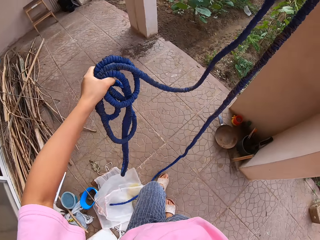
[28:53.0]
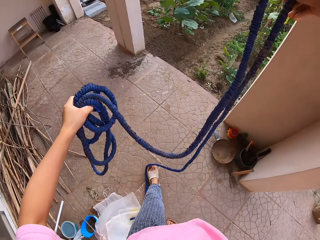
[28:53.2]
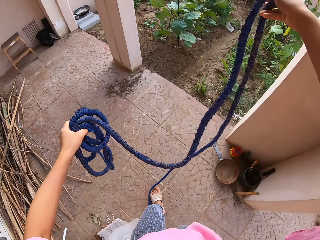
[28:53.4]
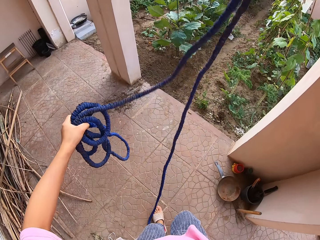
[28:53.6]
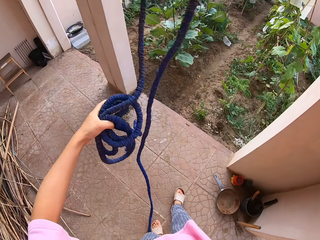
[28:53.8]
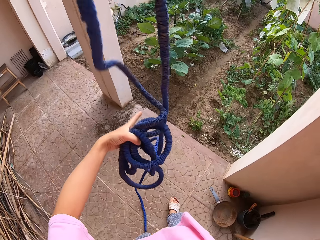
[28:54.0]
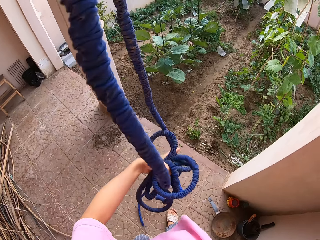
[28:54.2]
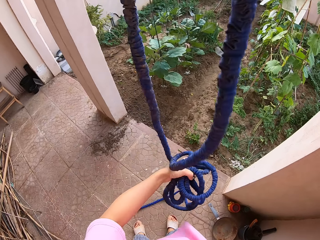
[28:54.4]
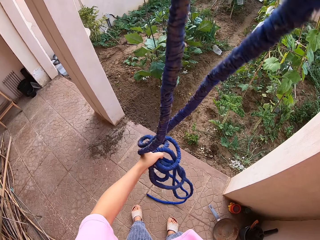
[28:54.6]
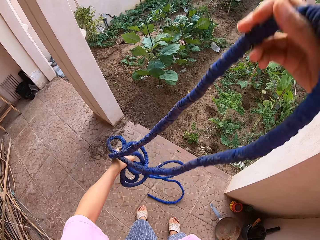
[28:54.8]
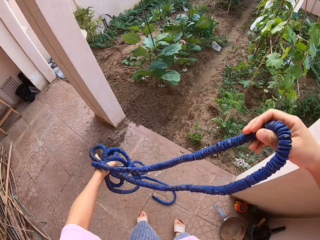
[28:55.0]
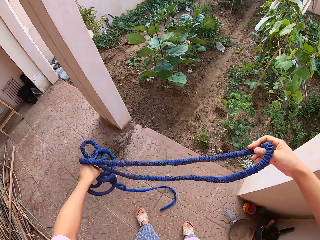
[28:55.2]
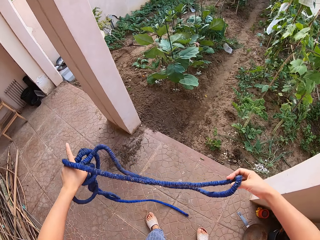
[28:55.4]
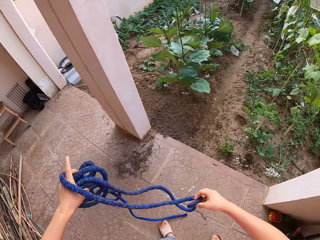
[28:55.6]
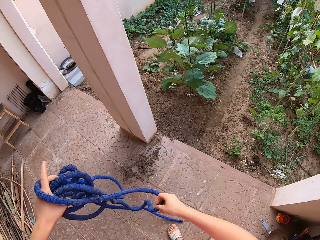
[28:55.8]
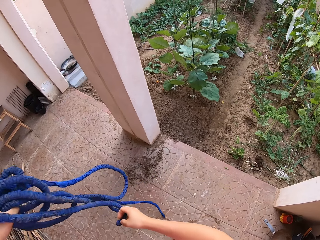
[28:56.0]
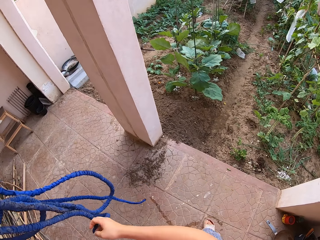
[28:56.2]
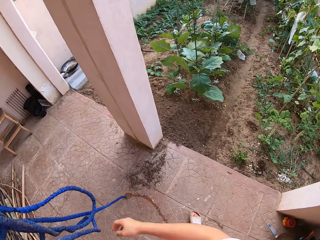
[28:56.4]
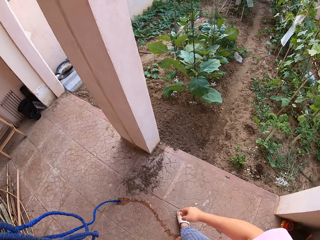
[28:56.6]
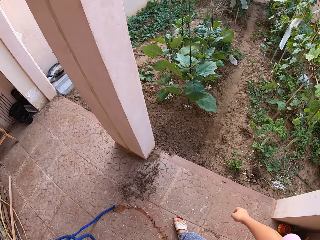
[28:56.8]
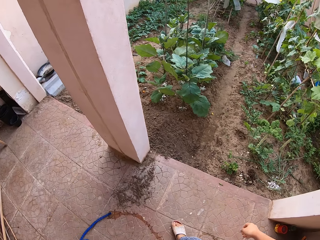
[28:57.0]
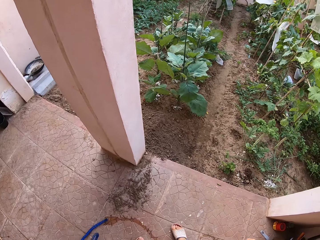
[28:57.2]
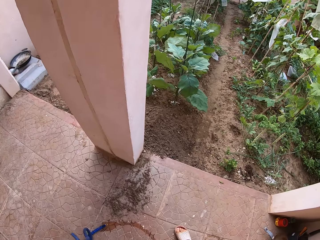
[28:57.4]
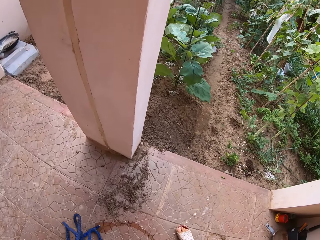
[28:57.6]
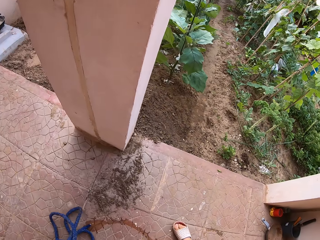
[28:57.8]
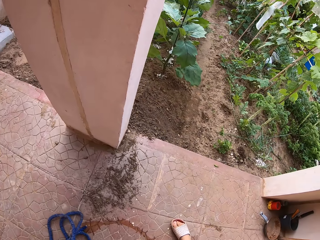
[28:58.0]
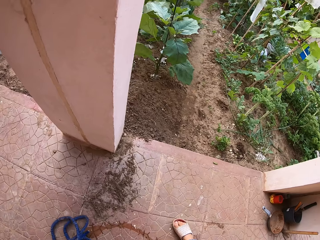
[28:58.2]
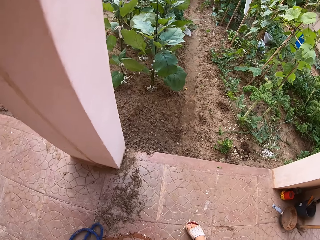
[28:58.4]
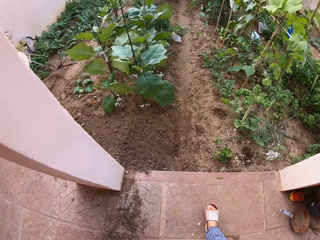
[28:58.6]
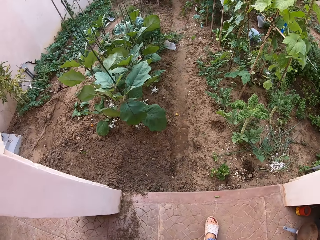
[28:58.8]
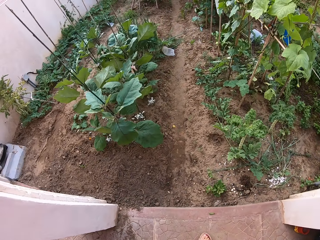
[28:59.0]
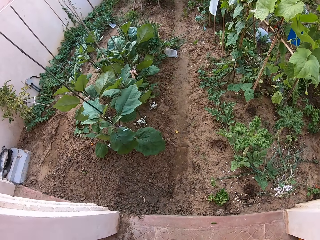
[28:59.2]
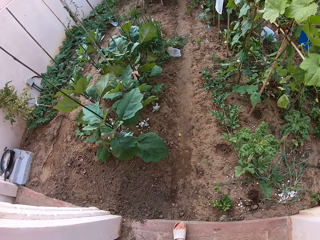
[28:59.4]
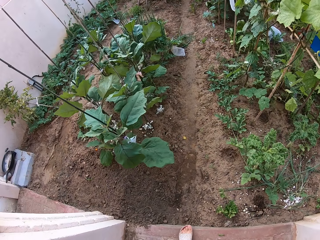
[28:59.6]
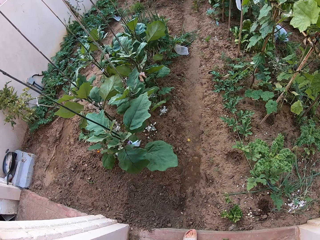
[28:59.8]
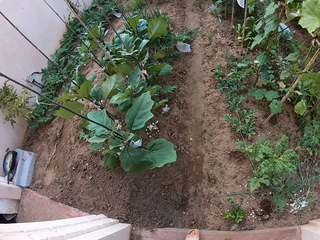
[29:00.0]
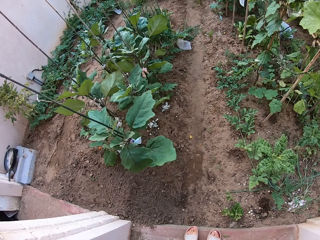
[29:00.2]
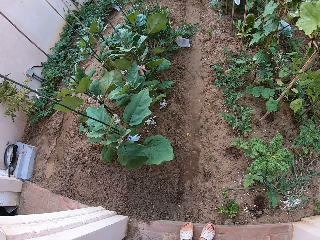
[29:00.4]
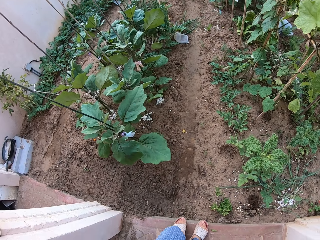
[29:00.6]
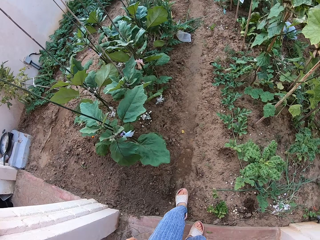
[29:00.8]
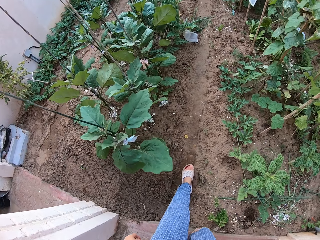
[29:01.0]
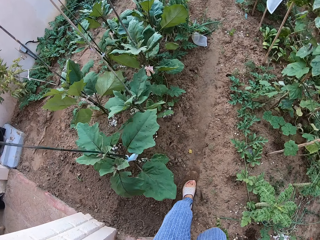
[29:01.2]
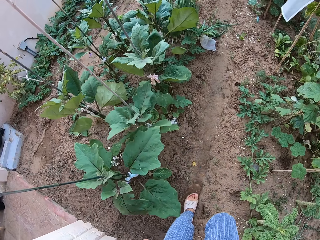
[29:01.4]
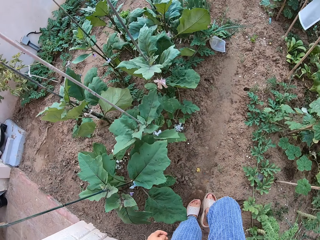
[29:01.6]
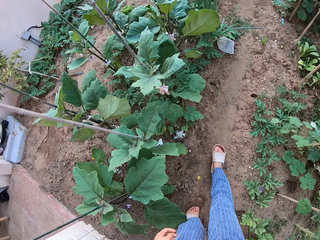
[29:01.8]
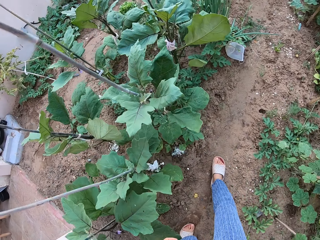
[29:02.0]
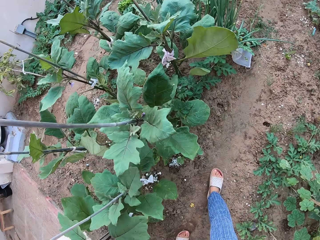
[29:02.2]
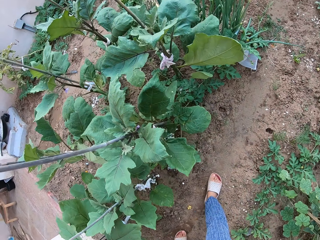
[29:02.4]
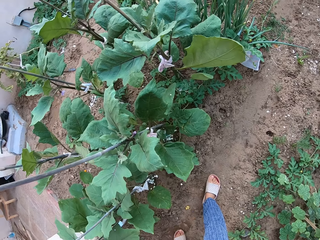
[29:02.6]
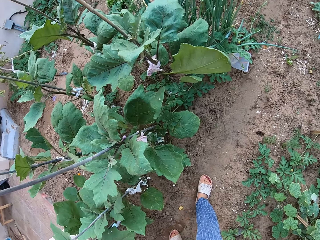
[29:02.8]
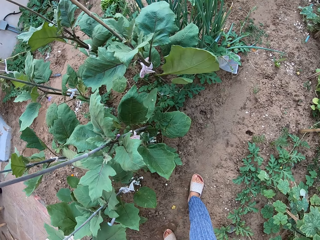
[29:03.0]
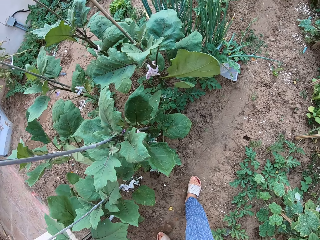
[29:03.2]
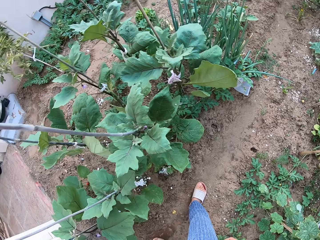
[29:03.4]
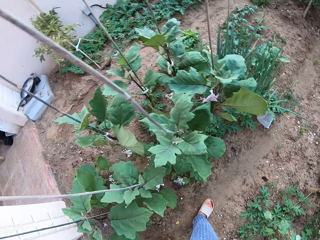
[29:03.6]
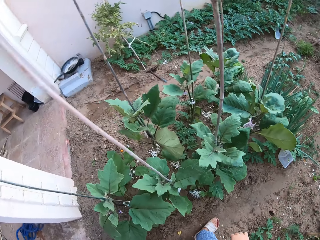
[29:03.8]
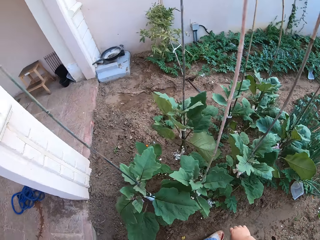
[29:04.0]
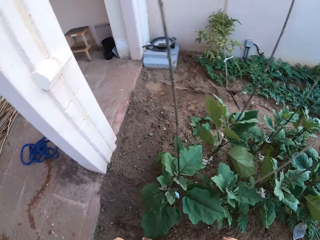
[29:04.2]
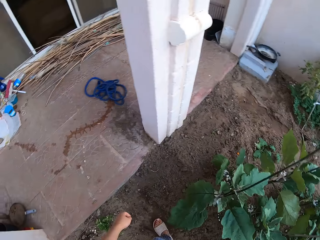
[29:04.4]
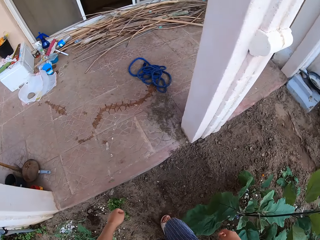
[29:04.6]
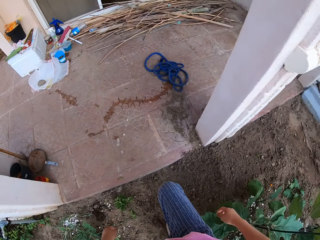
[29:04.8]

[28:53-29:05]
The camera wearer puts the hose pipe down. They walk in the garden.

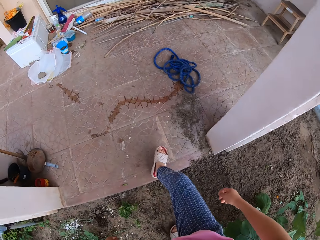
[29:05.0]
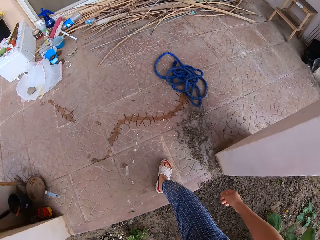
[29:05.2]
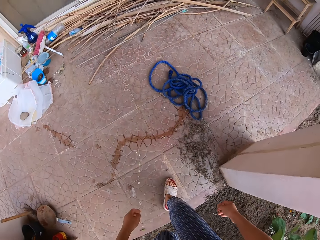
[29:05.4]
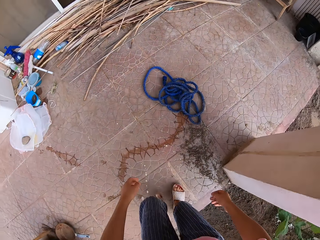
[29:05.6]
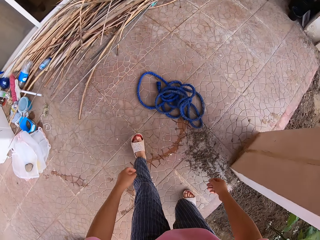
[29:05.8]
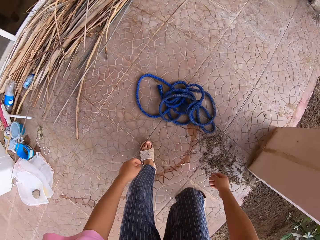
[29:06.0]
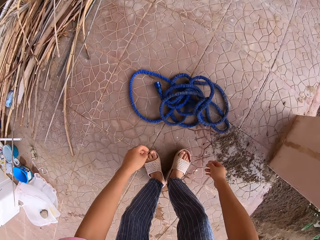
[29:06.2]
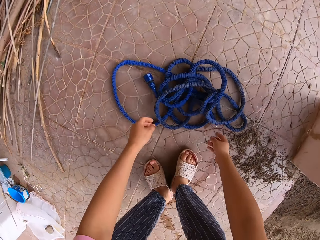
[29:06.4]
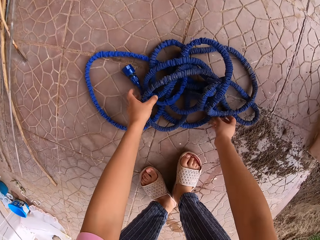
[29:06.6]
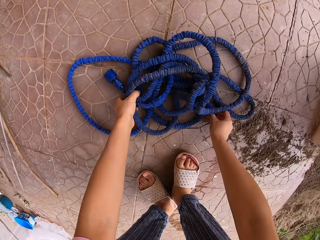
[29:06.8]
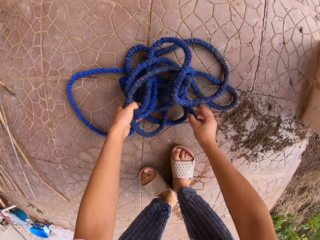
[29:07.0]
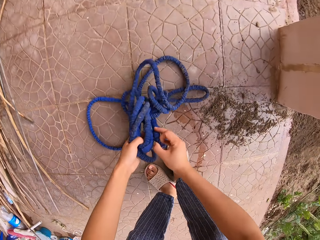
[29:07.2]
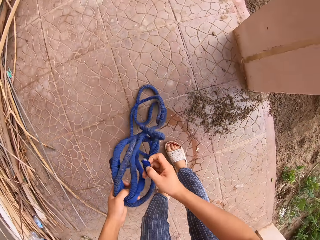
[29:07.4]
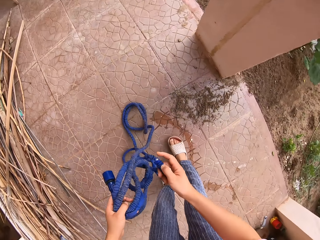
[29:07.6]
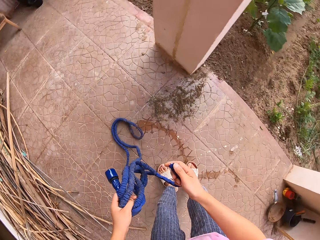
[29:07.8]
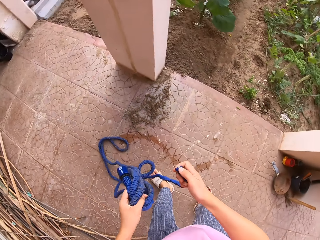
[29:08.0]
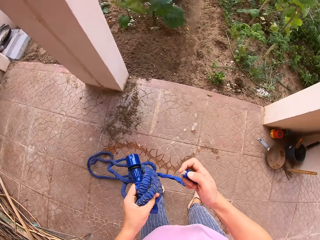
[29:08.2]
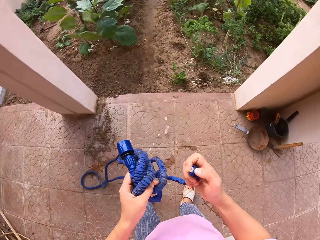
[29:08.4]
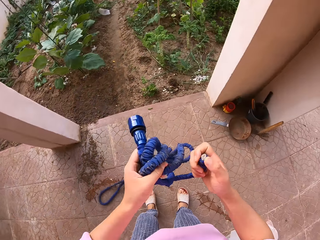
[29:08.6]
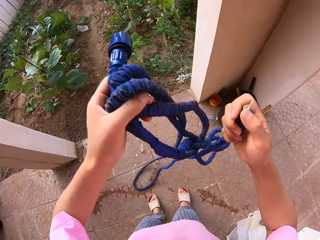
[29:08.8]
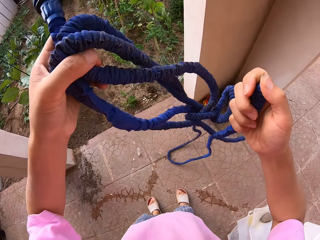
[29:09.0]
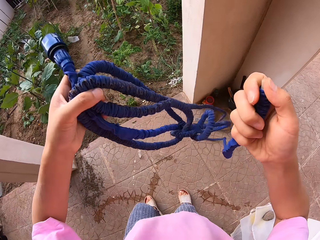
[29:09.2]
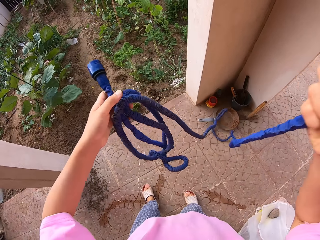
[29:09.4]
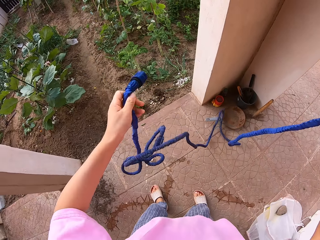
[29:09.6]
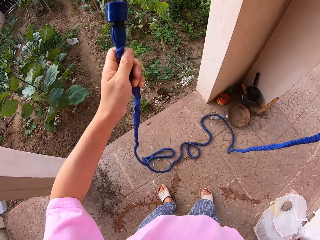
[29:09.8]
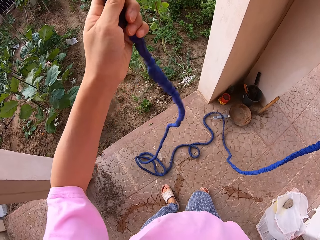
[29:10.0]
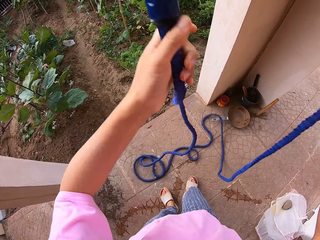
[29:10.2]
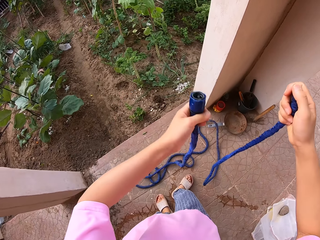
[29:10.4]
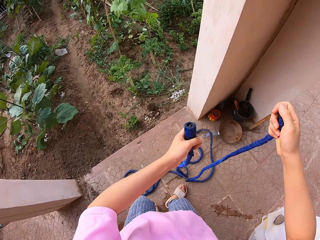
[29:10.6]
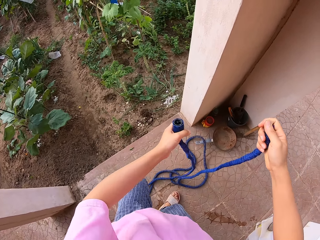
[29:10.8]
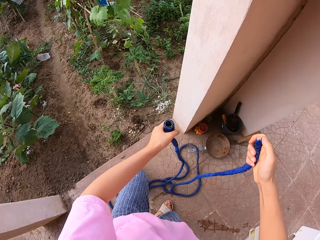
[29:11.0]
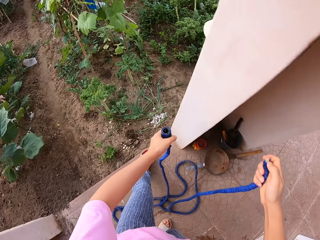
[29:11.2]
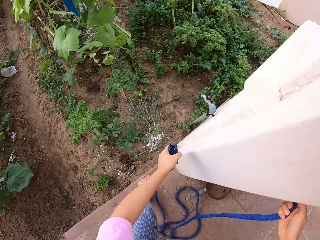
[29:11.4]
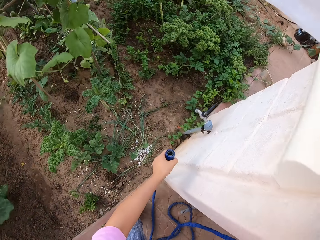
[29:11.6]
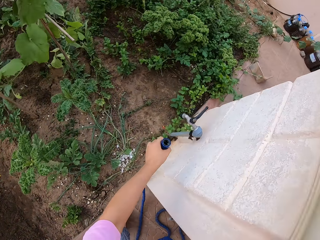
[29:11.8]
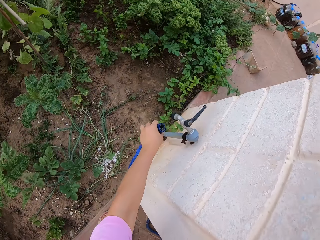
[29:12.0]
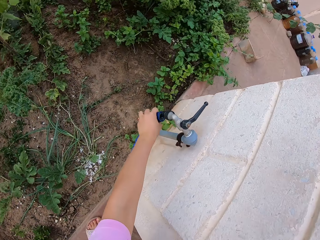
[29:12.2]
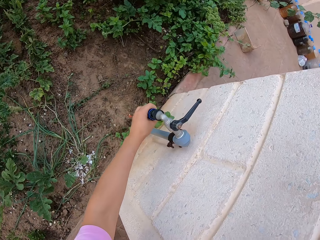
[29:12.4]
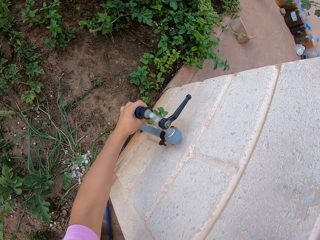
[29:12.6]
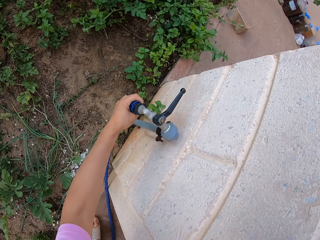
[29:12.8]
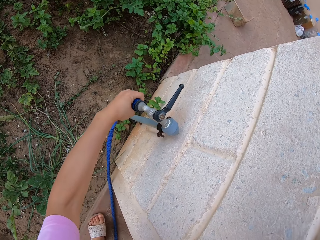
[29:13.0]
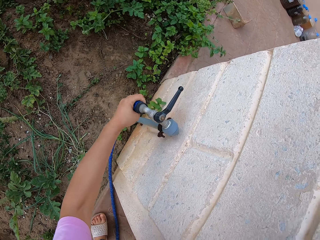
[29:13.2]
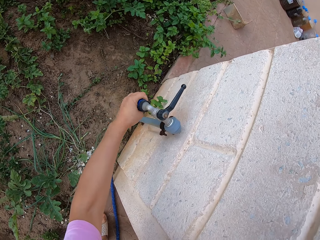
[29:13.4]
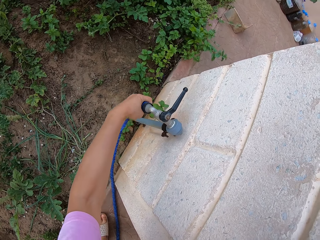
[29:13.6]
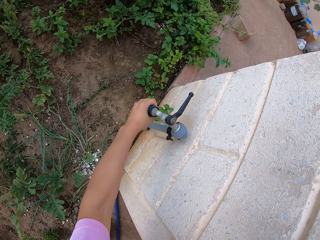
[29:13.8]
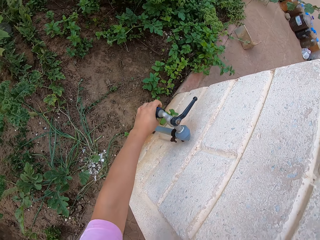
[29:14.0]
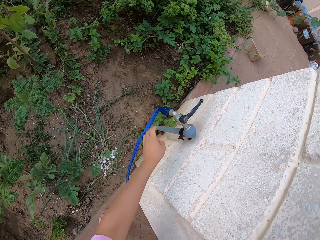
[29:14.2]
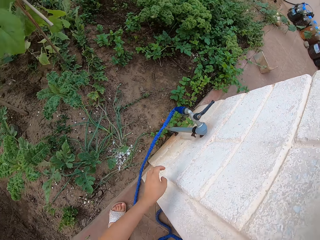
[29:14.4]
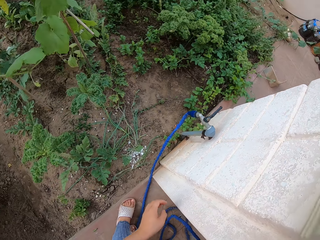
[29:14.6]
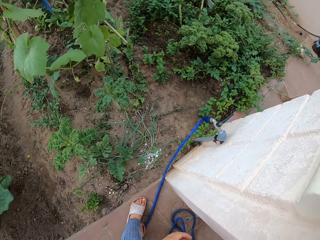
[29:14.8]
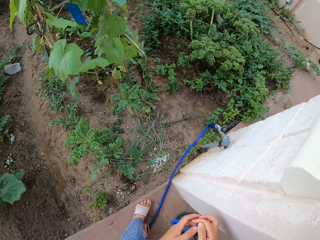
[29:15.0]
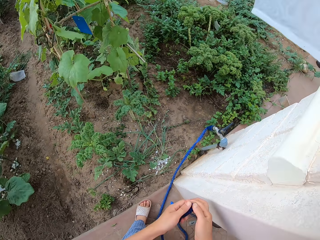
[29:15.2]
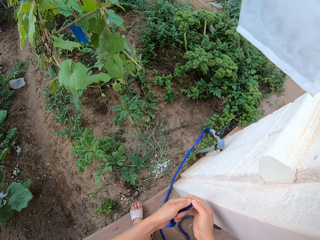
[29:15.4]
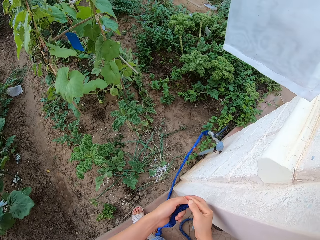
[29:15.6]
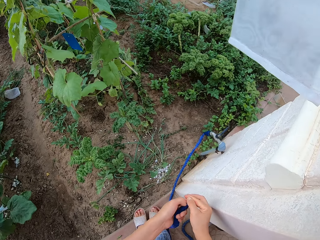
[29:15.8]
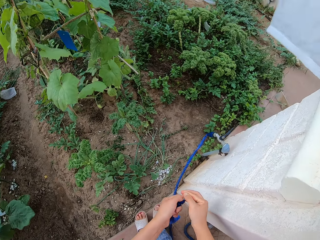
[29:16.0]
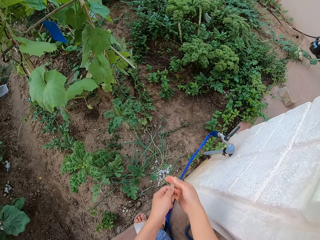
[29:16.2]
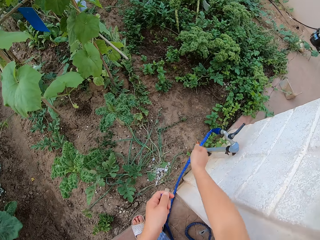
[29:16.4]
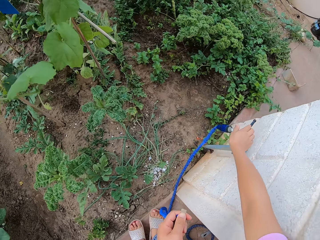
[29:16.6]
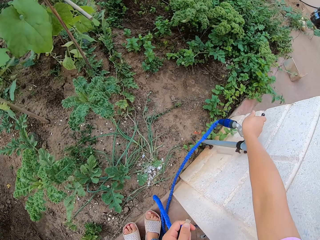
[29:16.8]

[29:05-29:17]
The camera wearer picks the hose pipe. They connect the hose pipe to the tap.
